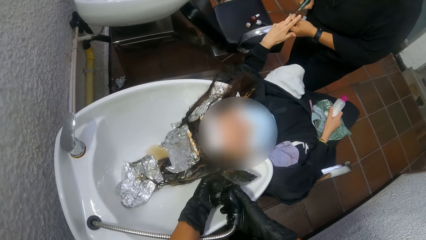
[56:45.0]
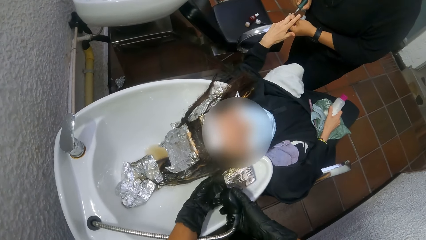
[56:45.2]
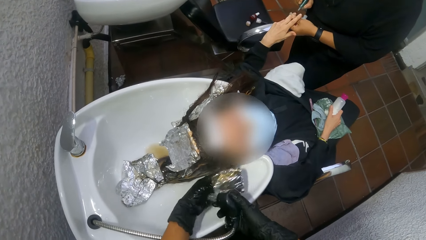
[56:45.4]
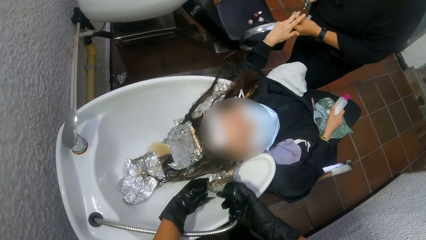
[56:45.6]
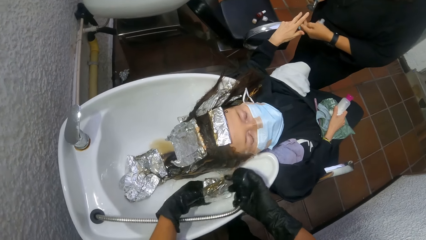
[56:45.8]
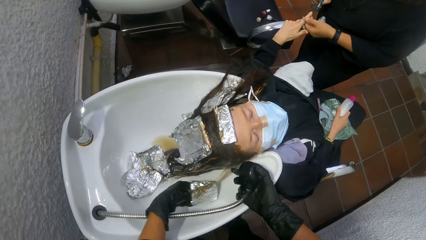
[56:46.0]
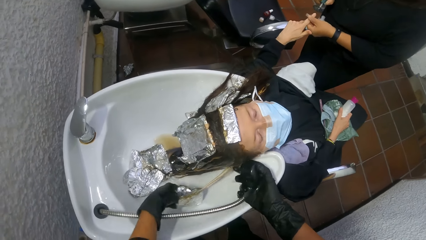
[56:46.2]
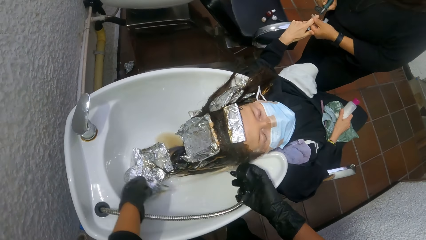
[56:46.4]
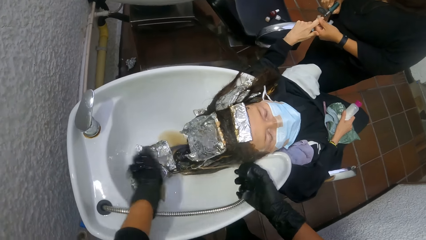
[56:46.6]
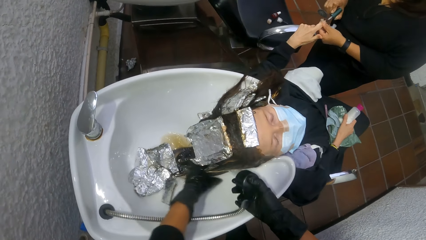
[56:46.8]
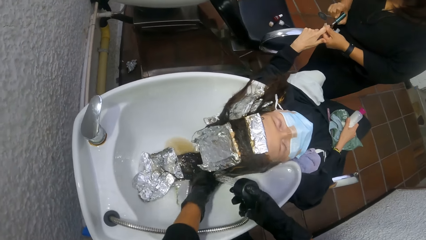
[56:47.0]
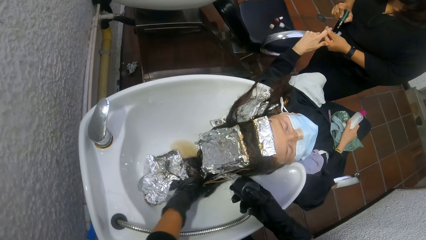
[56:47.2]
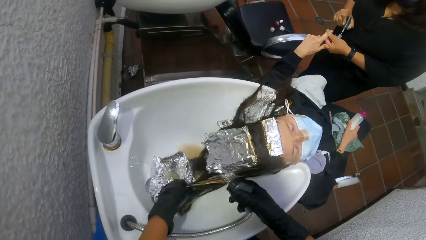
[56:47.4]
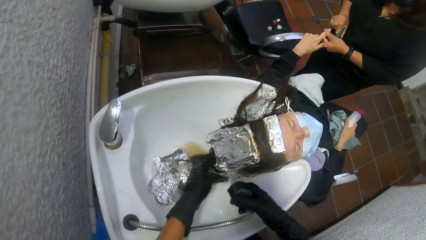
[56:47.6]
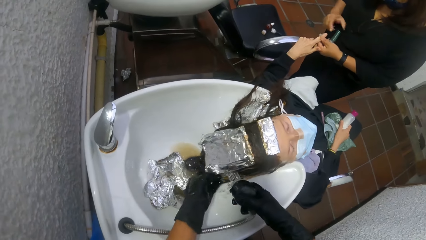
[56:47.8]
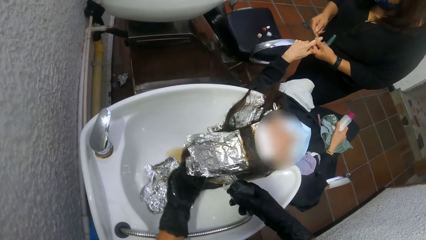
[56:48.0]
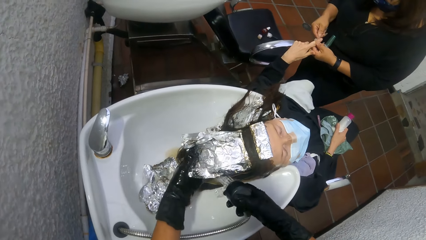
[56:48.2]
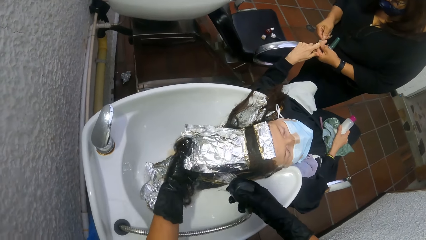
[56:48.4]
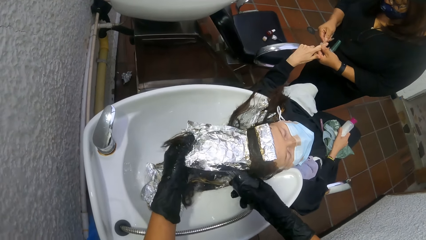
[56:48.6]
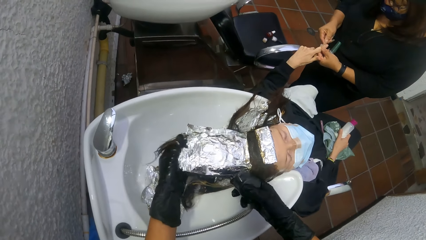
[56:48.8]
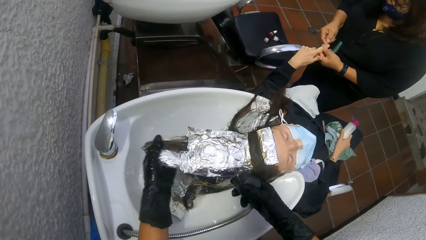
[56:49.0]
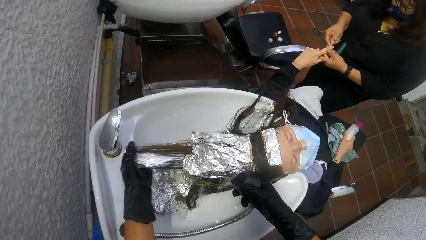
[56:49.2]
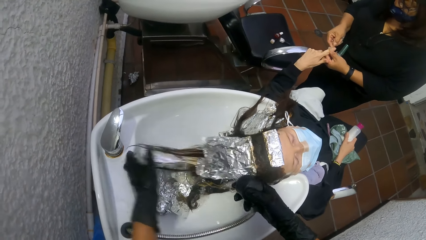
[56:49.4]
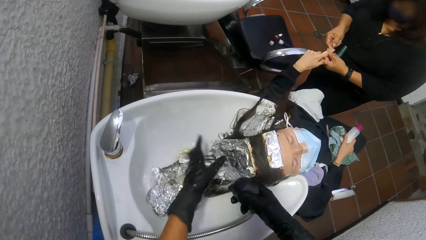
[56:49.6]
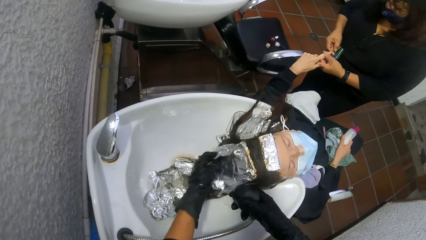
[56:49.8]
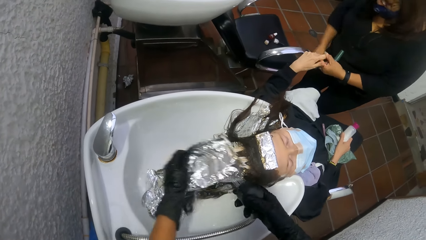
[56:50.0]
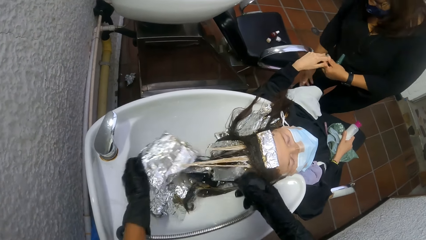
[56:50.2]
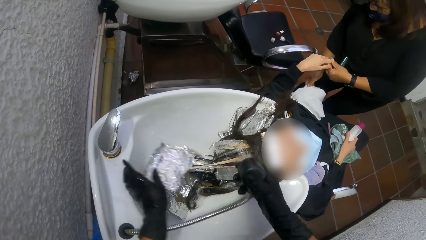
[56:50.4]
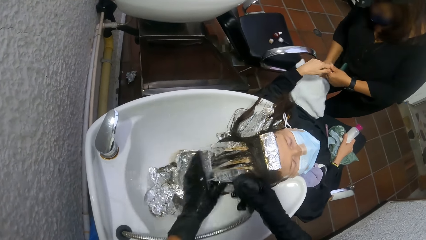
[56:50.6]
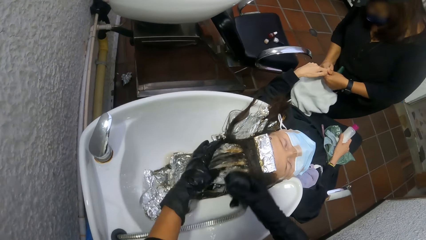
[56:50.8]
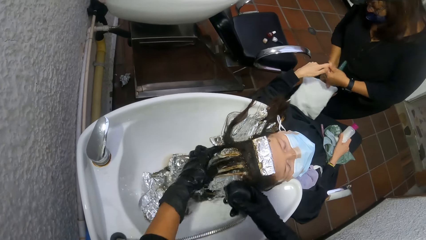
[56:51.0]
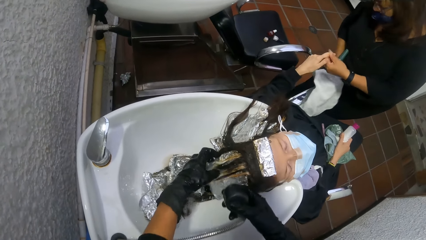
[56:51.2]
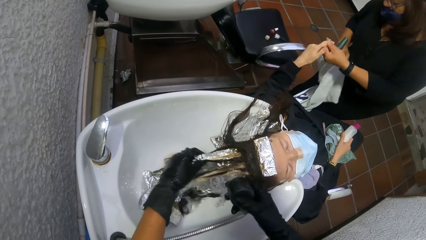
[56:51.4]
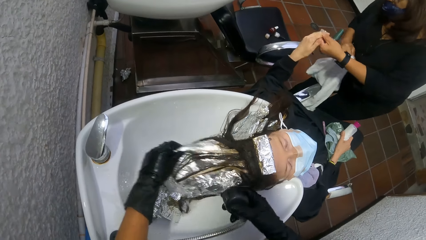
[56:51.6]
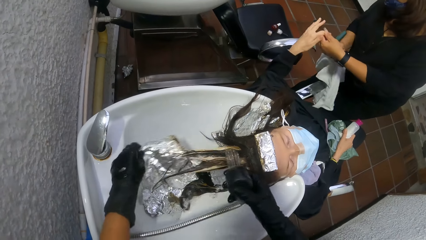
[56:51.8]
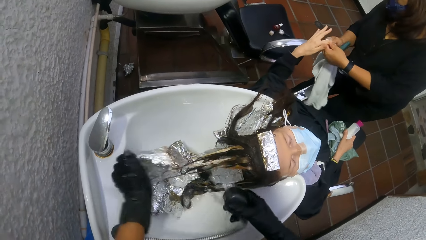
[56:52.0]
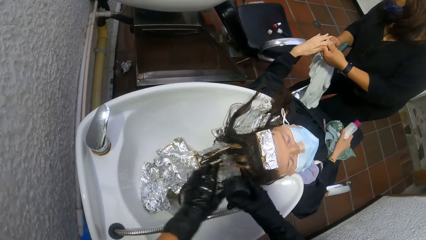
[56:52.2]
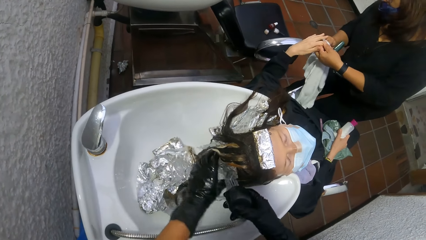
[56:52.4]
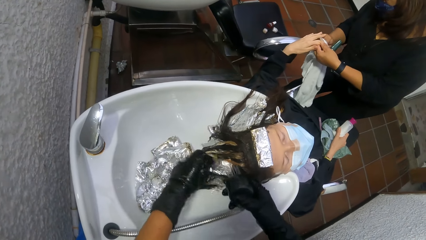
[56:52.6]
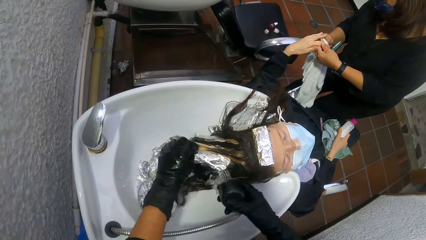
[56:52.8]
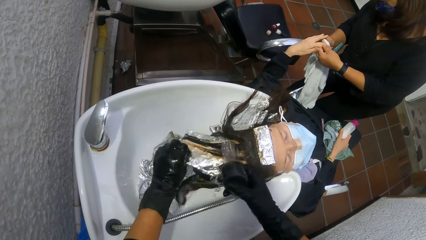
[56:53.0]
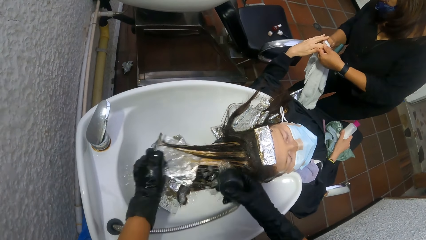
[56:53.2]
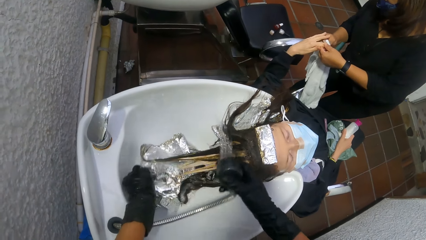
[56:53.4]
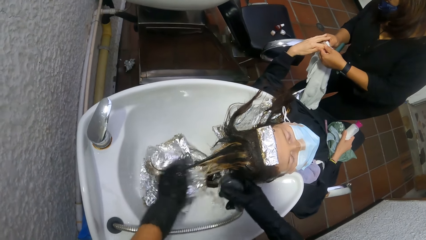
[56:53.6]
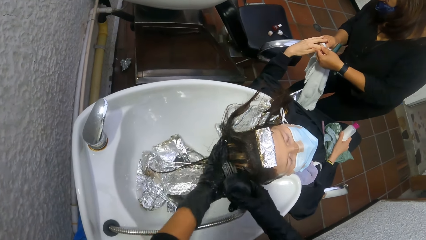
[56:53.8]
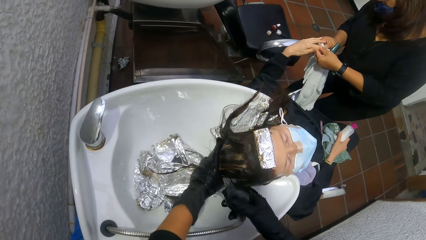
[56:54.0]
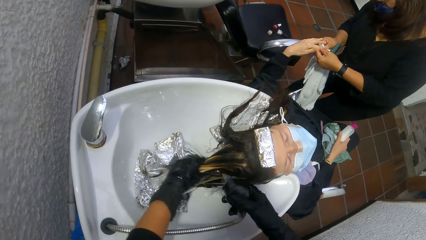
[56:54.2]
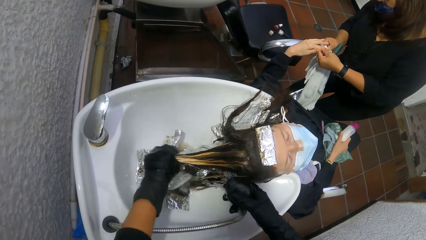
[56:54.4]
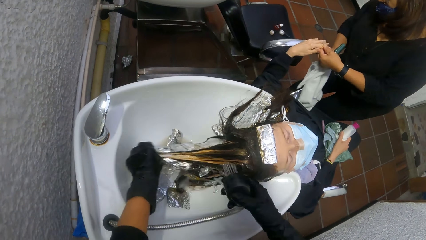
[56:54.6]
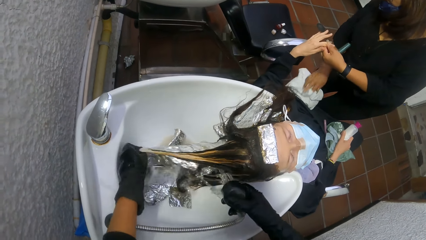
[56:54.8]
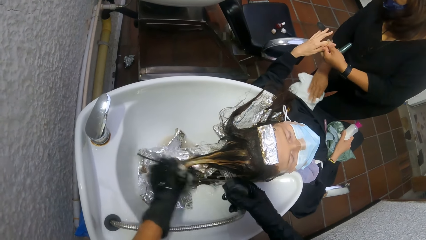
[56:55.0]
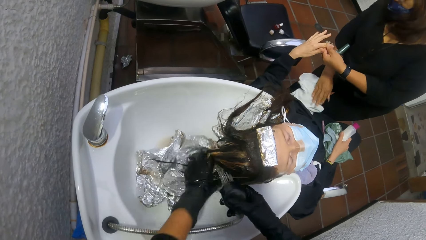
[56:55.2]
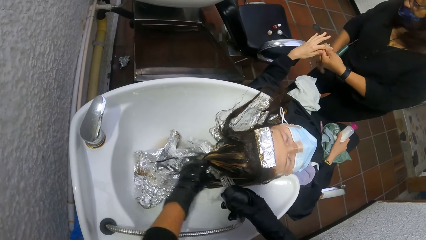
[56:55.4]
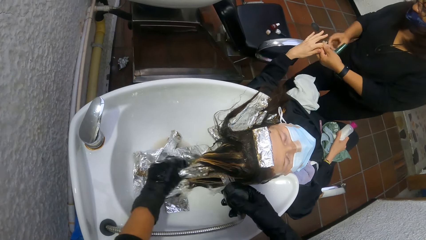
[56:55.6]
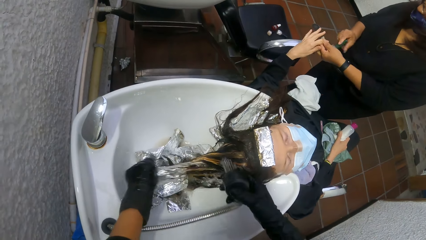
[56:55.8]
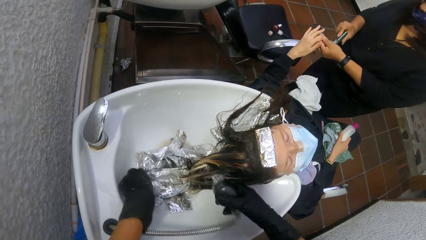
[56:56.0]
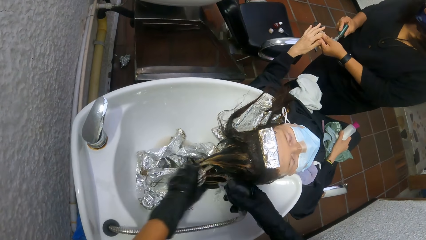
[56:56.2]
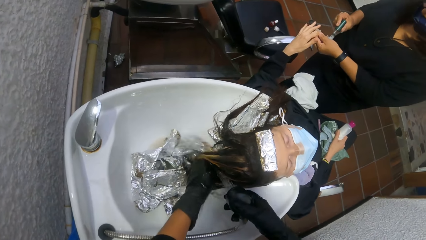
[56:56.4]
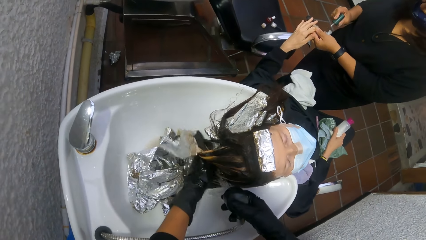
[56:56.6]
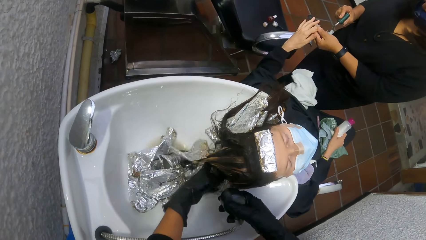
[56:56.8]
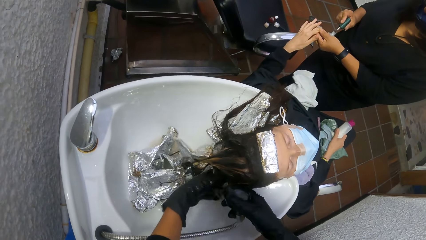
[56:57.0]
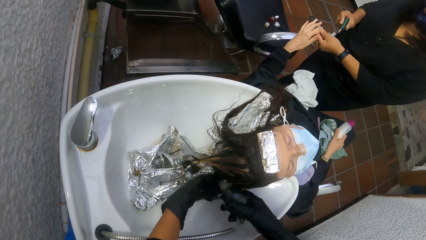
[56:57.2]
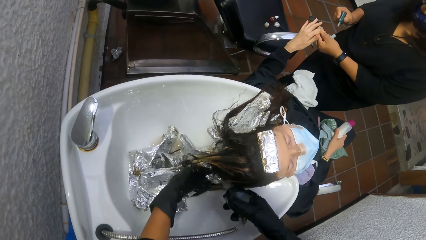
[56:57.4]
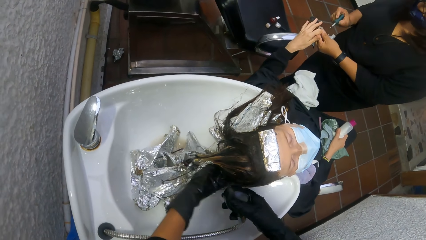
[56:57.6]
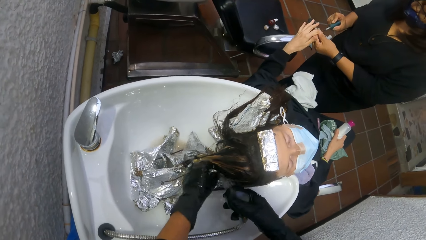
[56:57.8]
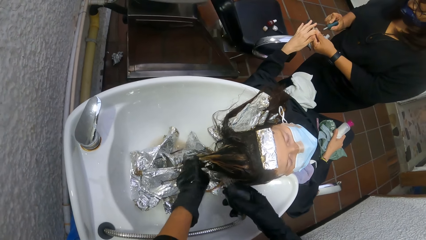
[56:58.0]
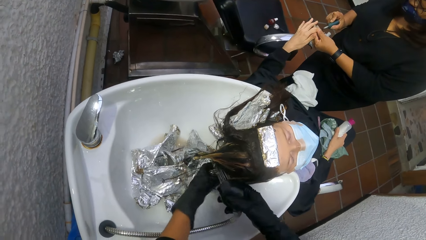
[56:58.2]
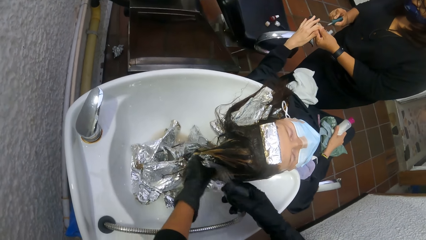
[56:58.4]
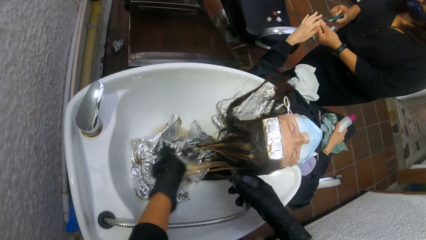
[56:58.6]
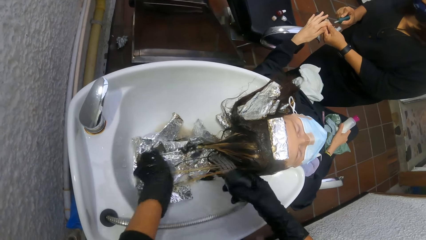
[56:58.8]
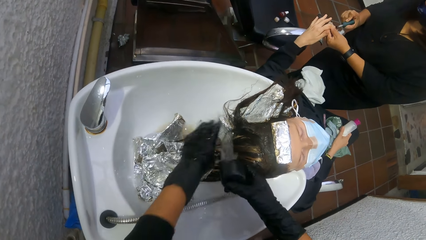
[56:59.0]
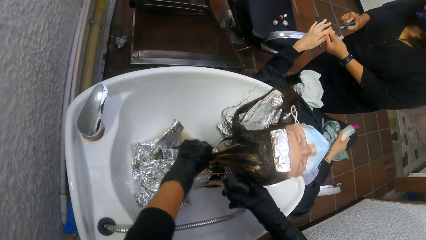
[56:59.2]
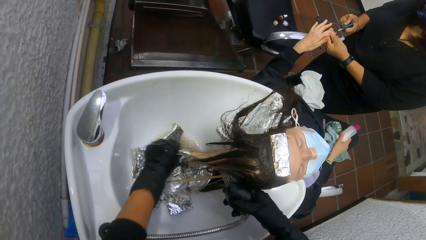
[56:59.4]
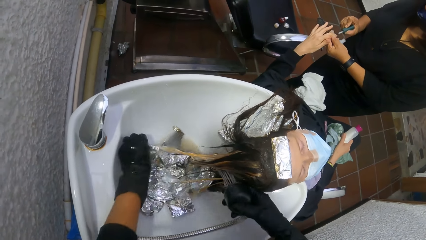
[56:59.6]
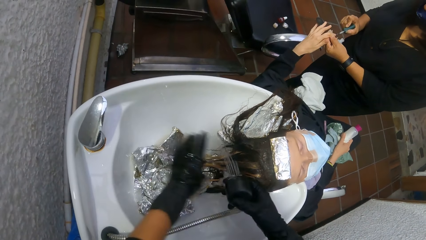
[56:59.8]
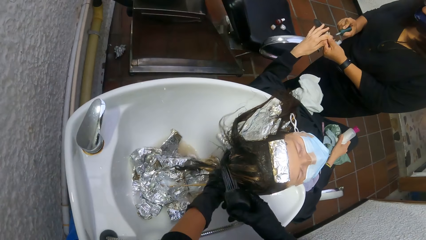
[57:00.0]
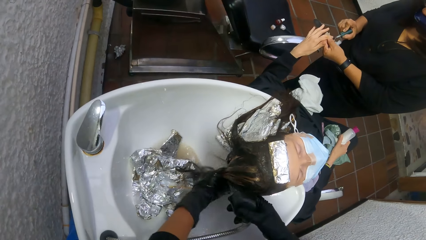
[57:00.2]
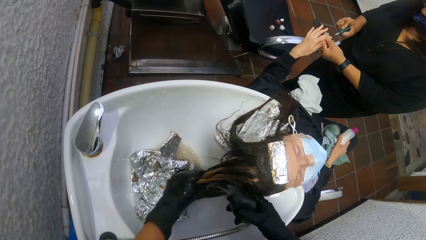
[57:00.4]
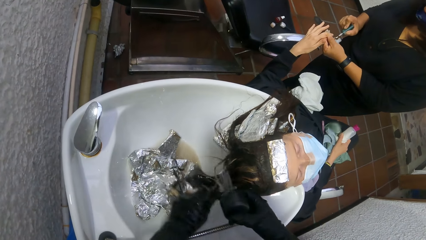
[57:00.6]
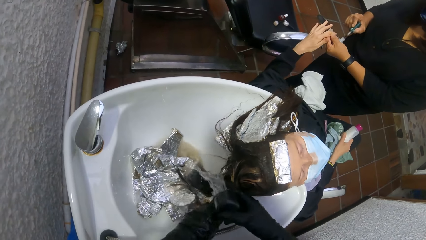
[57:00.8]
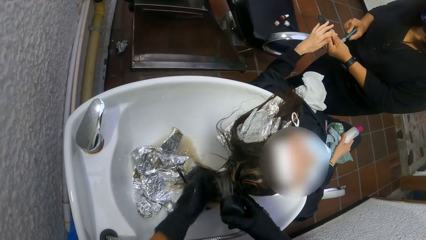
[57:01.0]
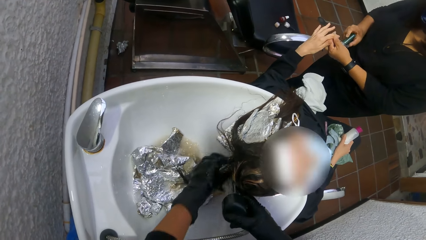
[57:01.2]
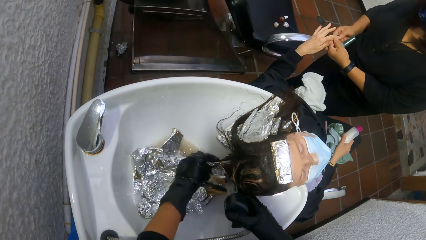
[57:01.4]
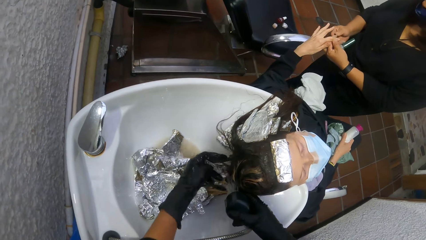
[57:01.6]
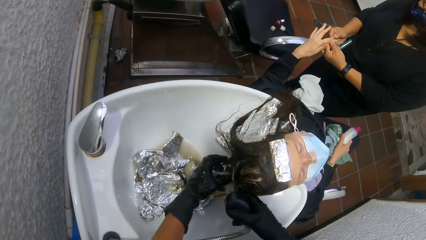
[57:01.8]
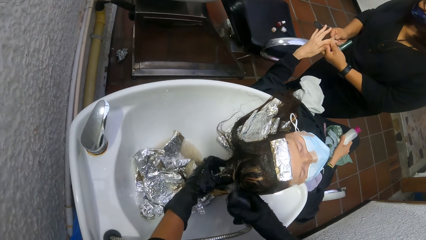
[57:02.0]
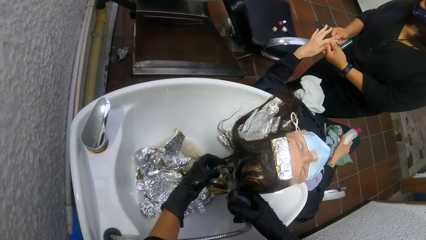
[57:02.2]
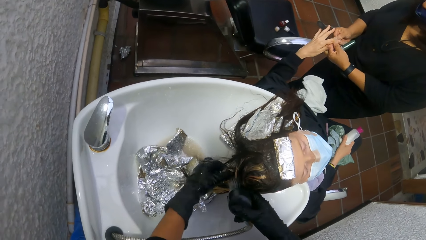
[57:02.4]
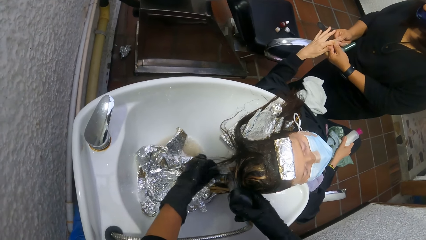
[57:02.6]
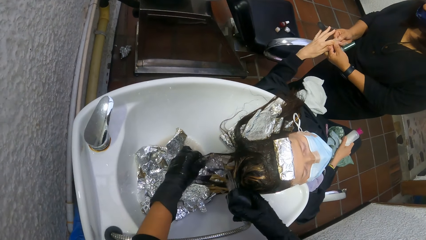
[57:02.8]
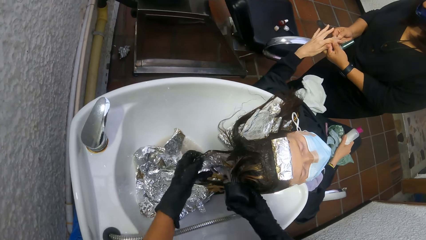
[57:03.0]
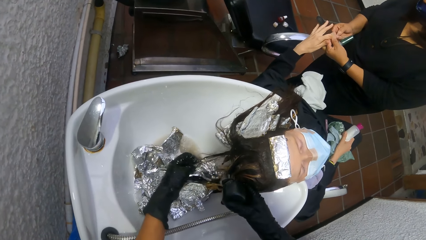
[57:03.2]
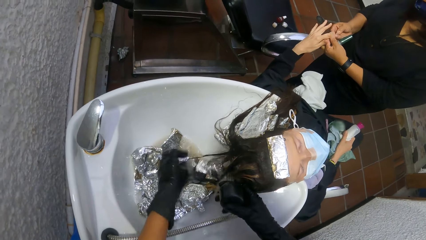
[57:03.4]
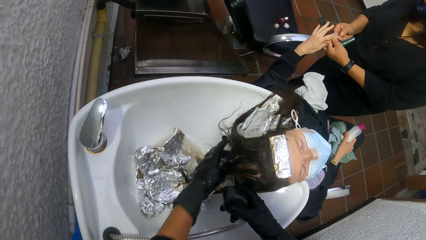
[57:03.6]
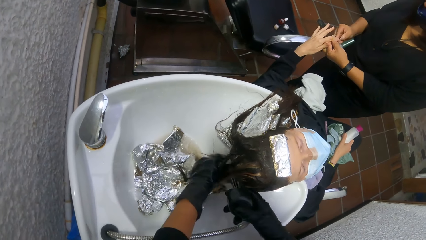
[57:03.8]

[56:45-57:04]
A woman attends to her nails. The camera wearer washes another woman's hair with water from the hand spray tap and her left hand. The woman puts the nail polish brush inside the nail polish bottle. The camera wearer takes off a foil on the other woman's hair with her left hand. She takes off a foil again. The woman picks up the towel from the chair handle with her right hand and wipes the other woman's left hand with the towel. The camera wearer takes off a foil on the other woman's hair with her left hand repeatedly. The woman drops the towel on the chair handle. The camera wearer takes off a foil on the other woman's hair with her left hand. The woman takes out the nail polish brush from the bottle with her right hand. The camera wearer takes off a foil on the other woman's hair with her left hand. The woman paints the finger nails of the other woman's left hand with the nail polish brush in her right hand. The camera wearer takes off a foil on the other woman's hair with her left hand. The woman puts the nail polish brush inside the nail polish bottle. The camera wearer takes off a foil on the other woman's hair with her left hand. The woman wipes the other woman's left hand with her right hand.
